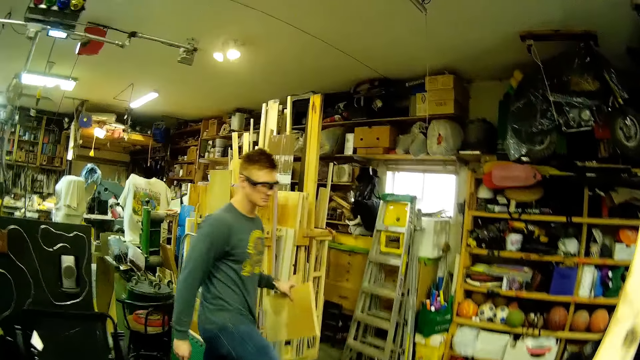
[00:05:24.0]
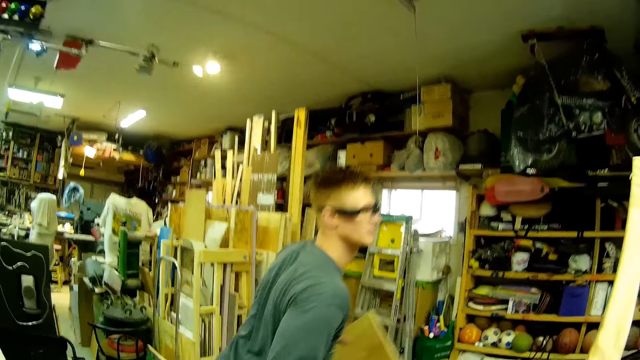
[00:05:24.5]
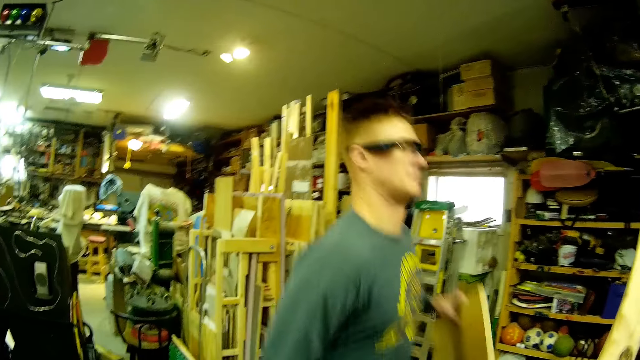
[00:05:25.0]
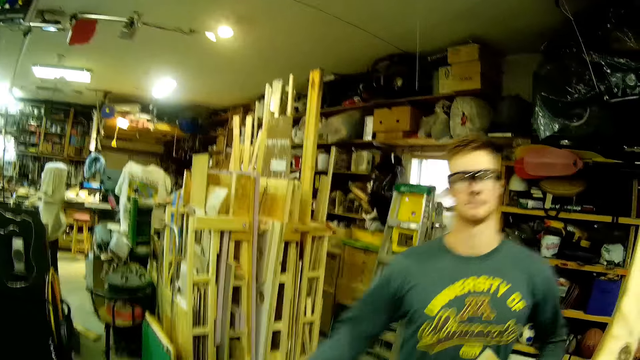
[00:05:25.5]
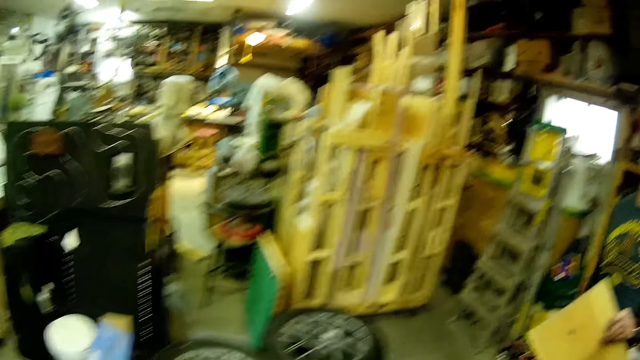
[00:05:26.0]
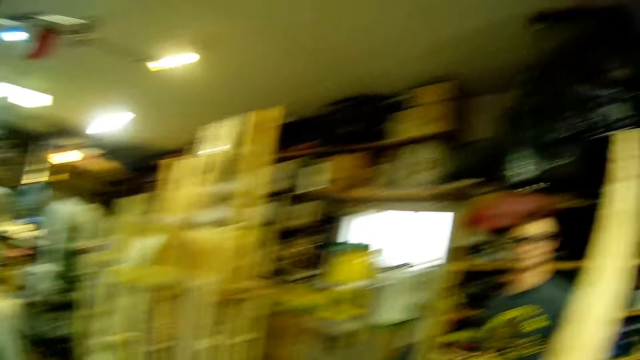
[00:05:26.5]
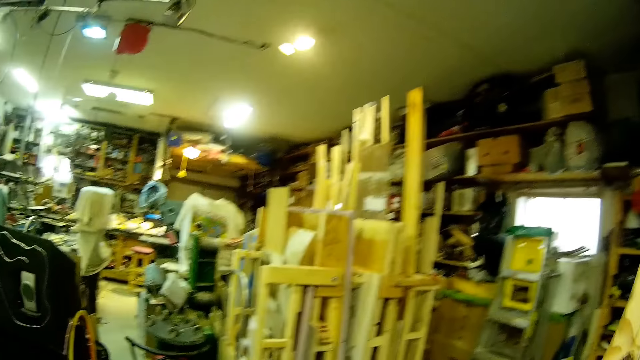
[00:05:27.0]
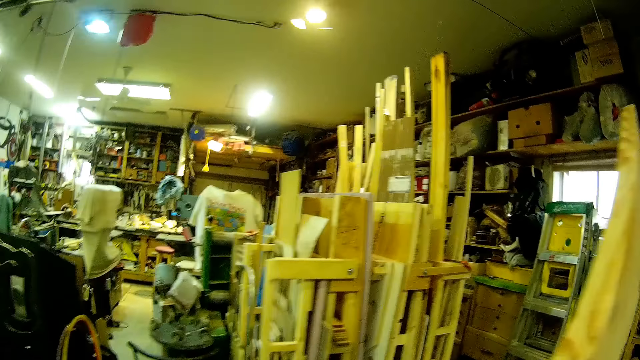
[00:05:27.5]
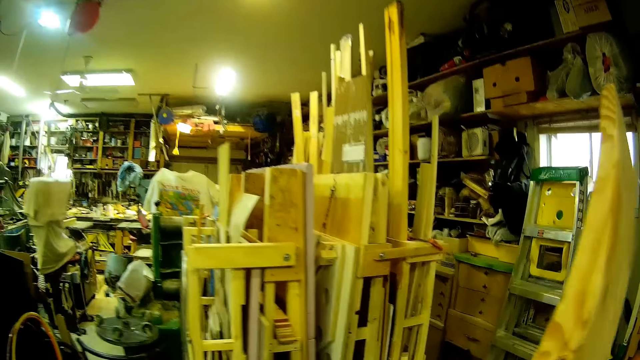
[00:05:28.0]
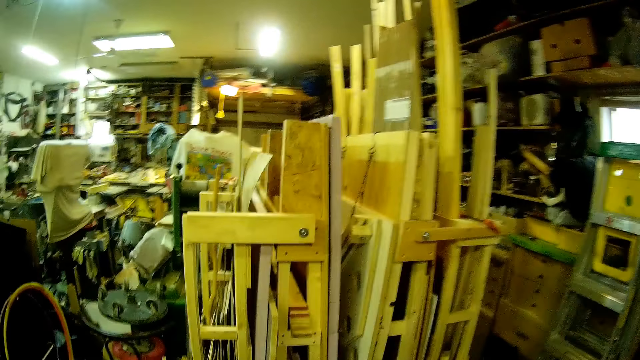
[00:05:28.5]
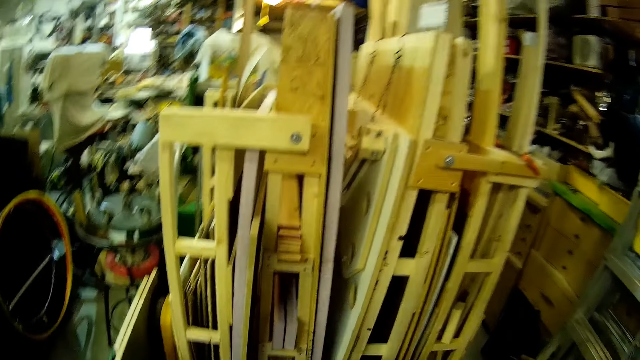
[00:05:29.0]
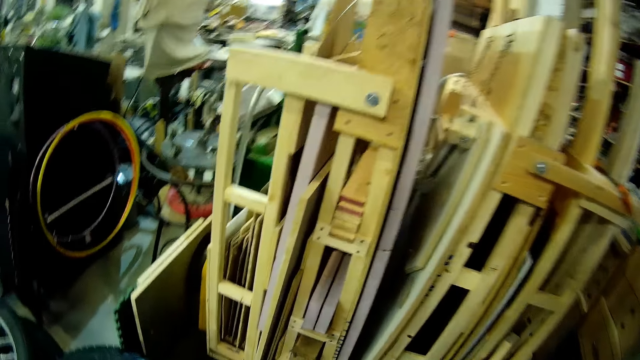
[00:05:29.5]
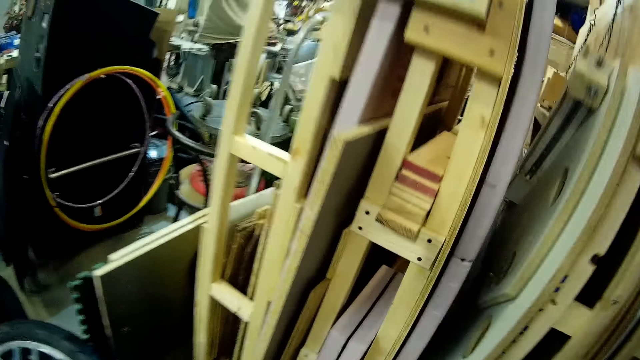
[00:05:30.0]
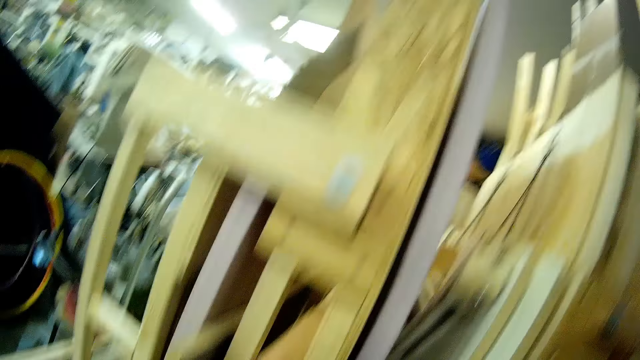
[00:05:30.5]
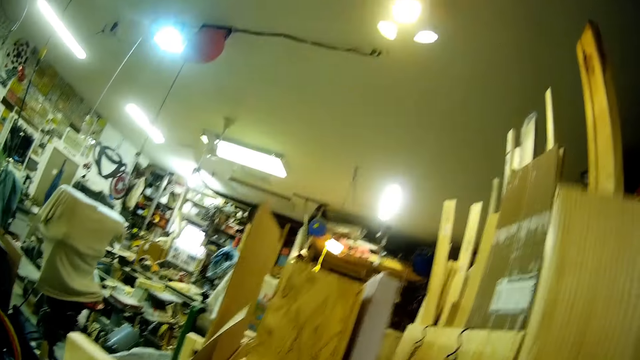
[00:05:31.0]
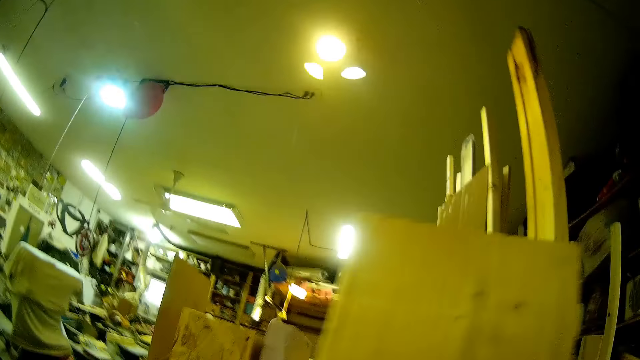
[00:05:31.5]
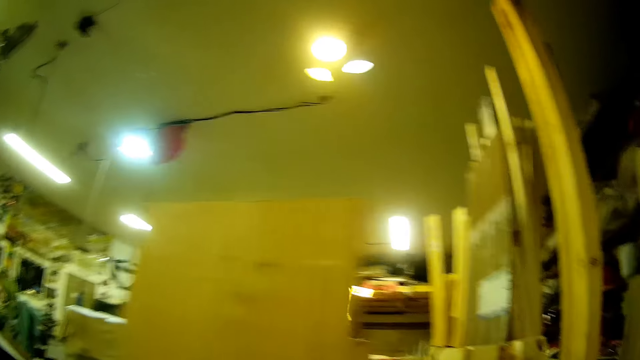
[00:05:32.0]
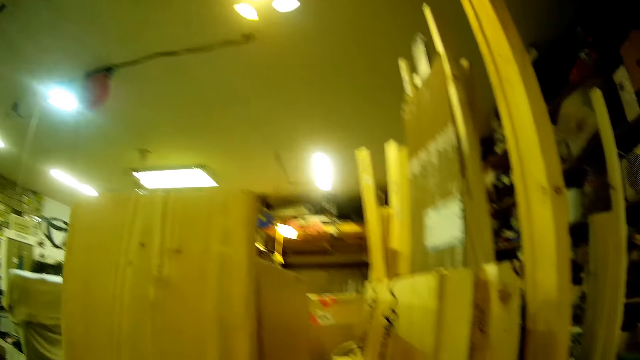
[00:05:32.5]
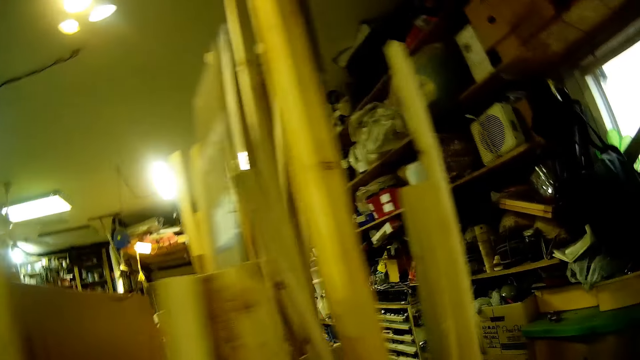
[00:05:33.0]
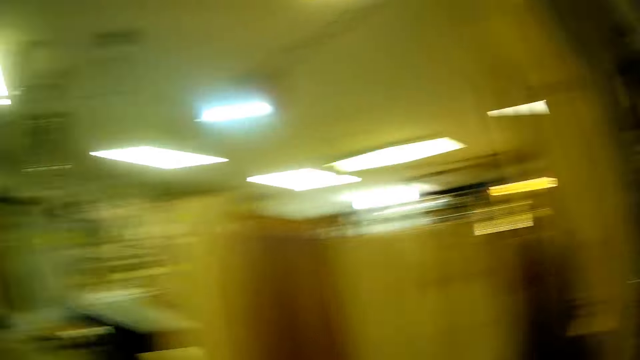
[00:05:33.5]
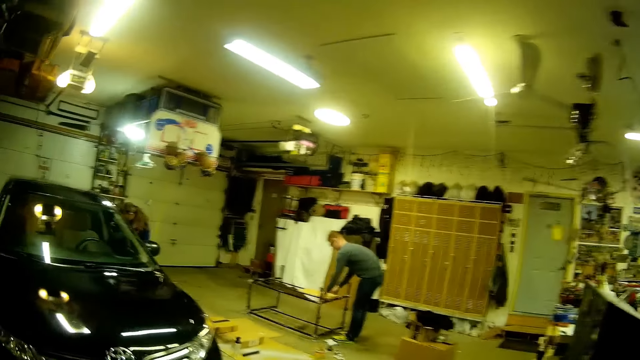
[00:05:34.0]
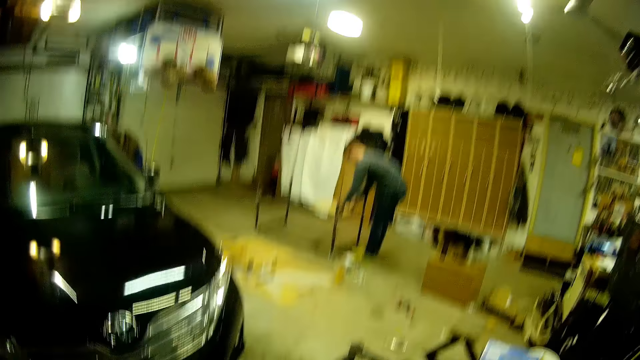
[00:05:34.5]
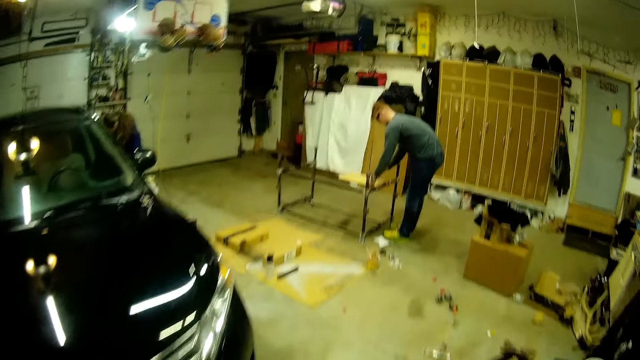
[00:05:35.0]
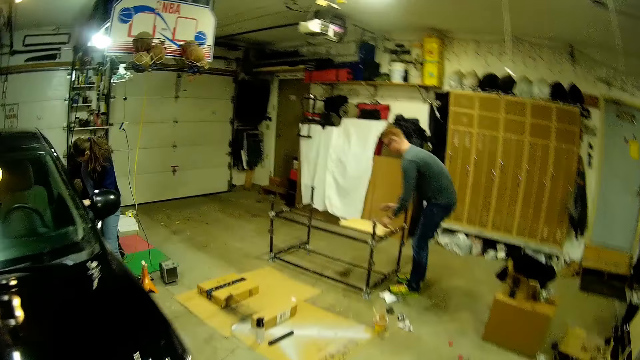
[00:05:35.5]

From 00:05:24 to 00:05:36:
A man jumps over the wheels. The man moves aside. The camera wearer makes a sound. They place the wood down. They lean the wood plank against the shelf. The man places the wood on the frame. The camera wearer moves around the workshop. The man adjusts the small wood plank on the metal stand with both hands.

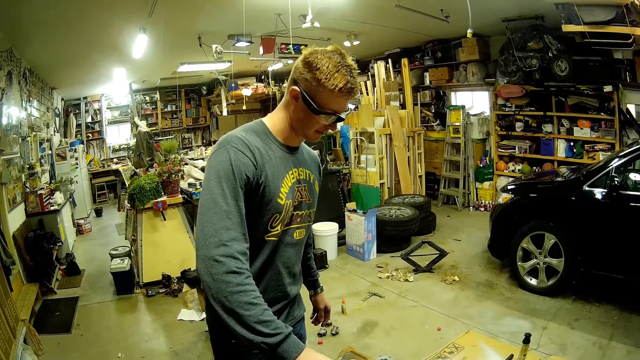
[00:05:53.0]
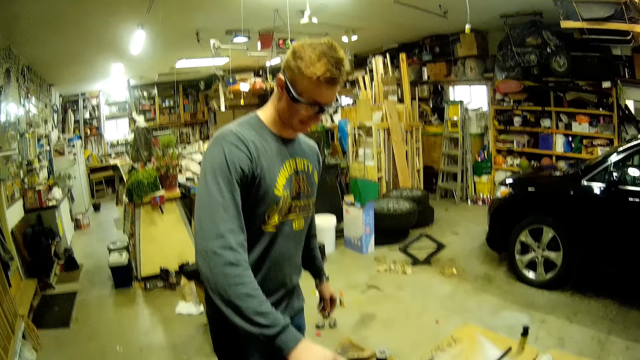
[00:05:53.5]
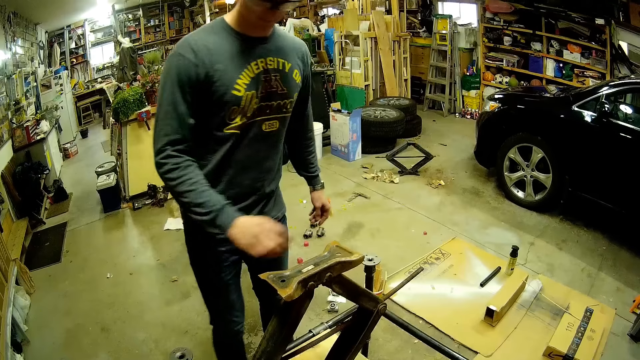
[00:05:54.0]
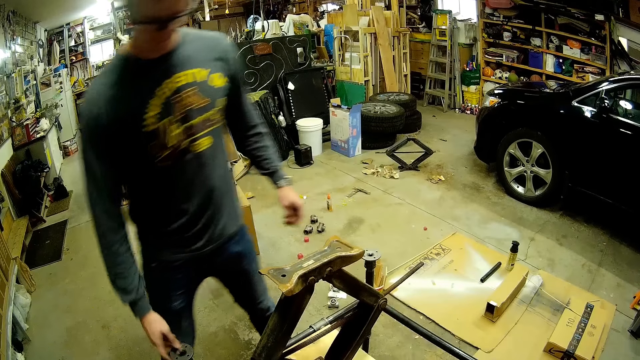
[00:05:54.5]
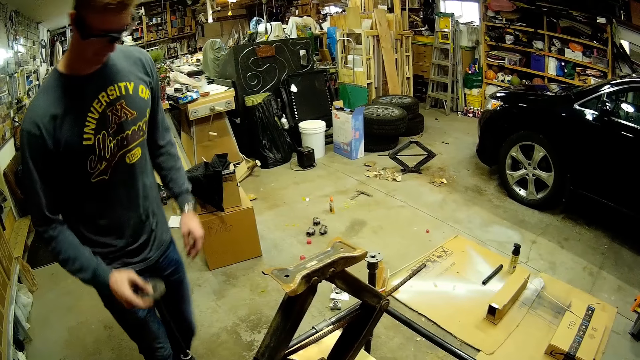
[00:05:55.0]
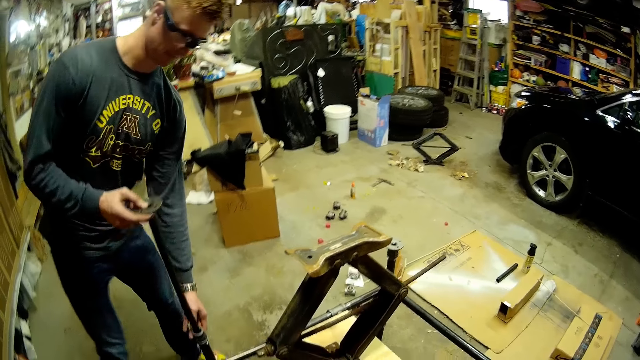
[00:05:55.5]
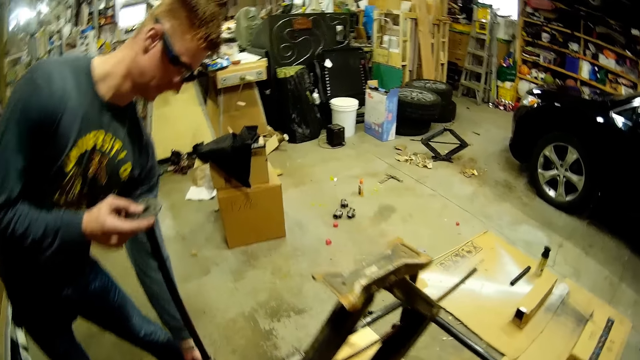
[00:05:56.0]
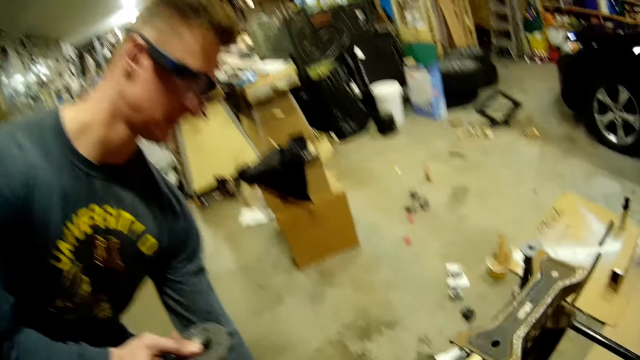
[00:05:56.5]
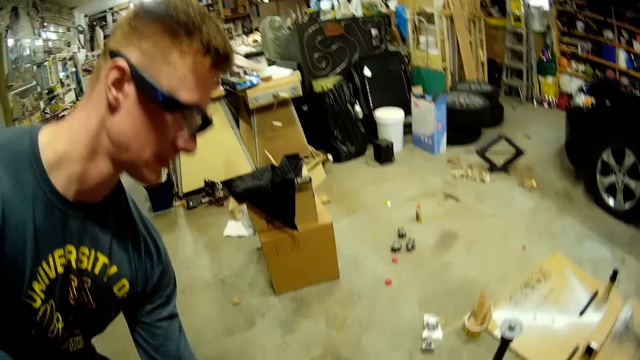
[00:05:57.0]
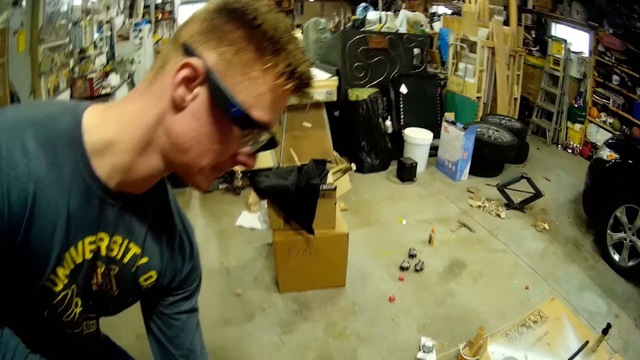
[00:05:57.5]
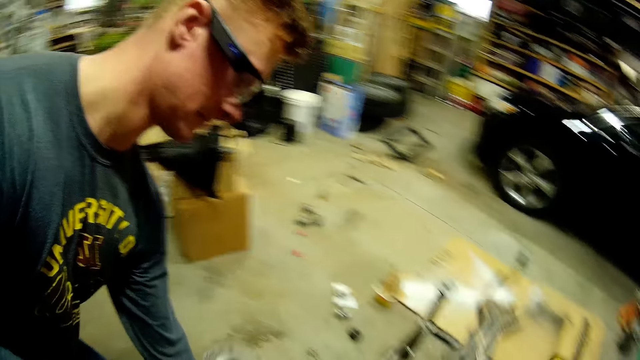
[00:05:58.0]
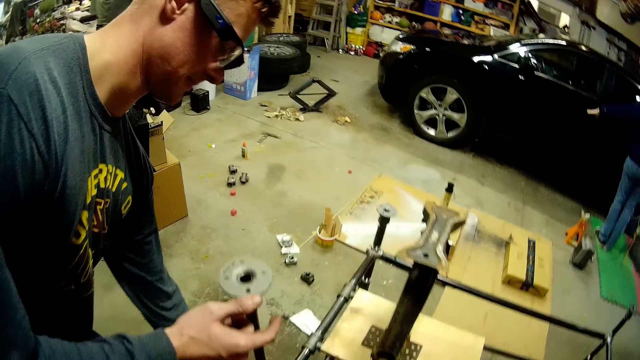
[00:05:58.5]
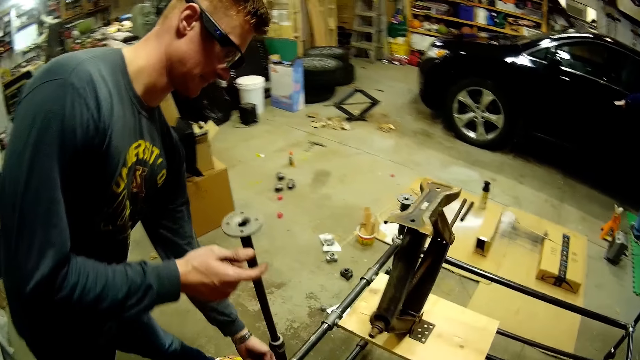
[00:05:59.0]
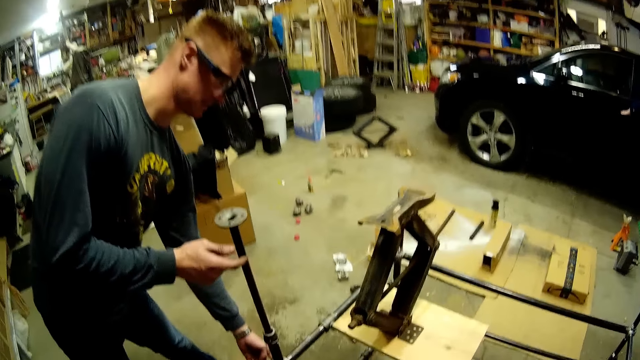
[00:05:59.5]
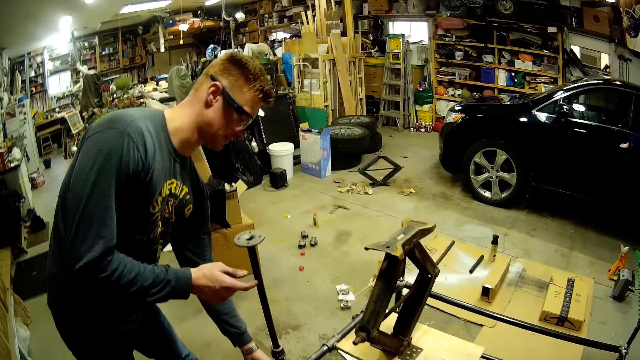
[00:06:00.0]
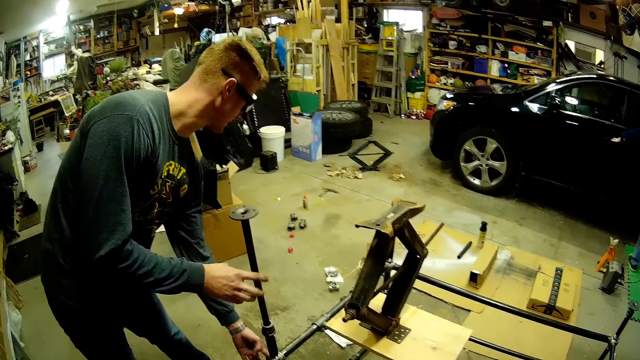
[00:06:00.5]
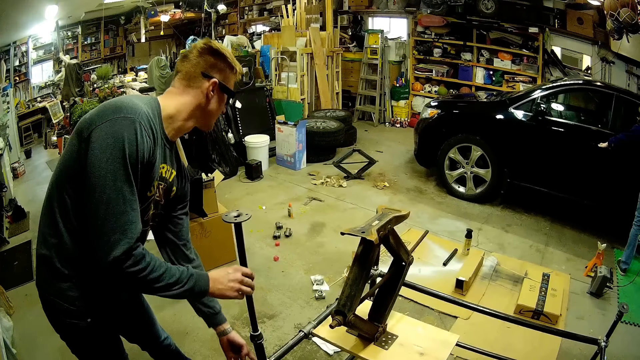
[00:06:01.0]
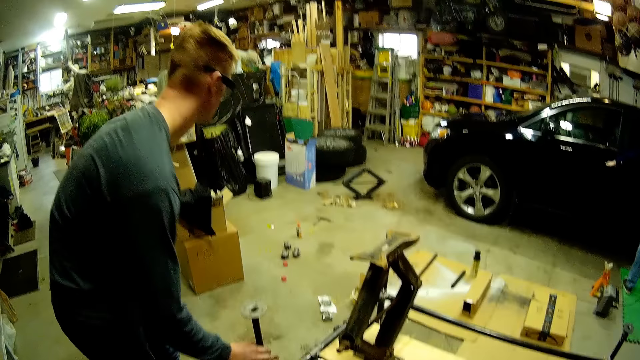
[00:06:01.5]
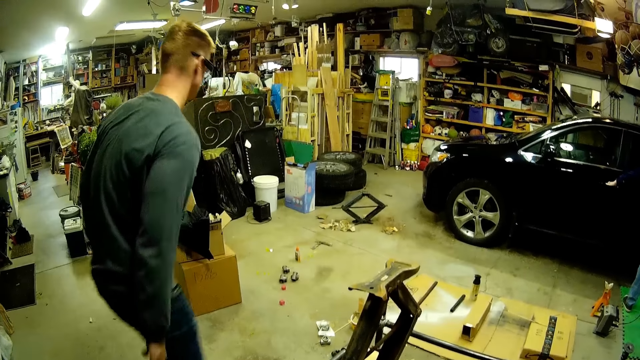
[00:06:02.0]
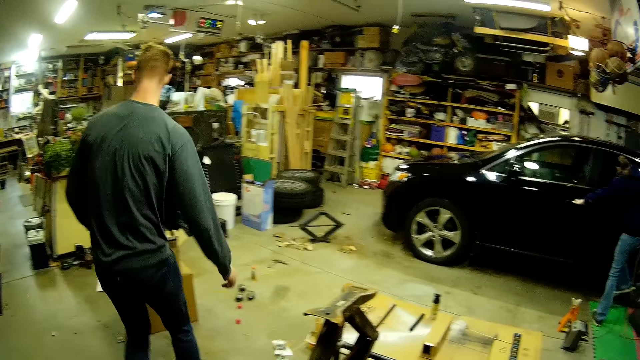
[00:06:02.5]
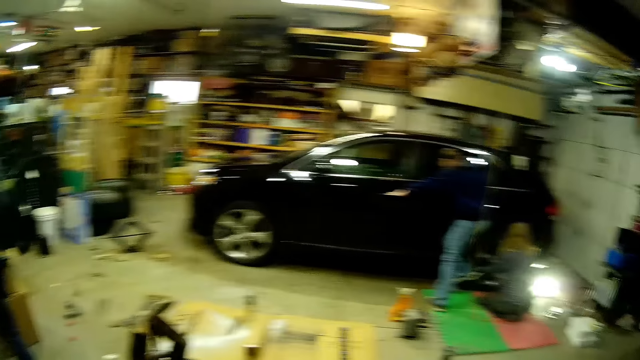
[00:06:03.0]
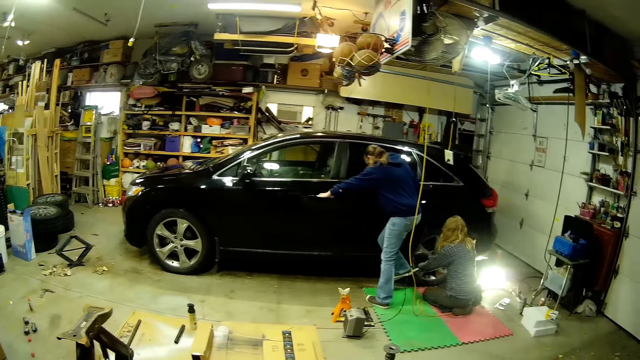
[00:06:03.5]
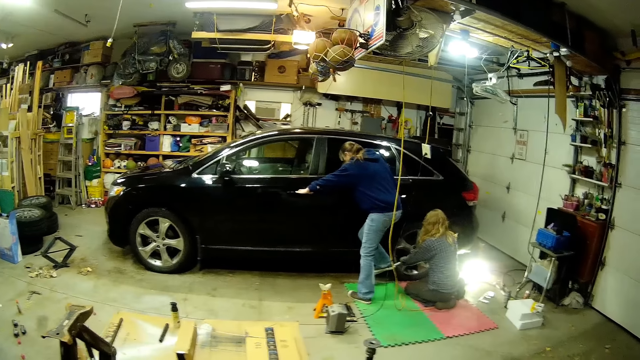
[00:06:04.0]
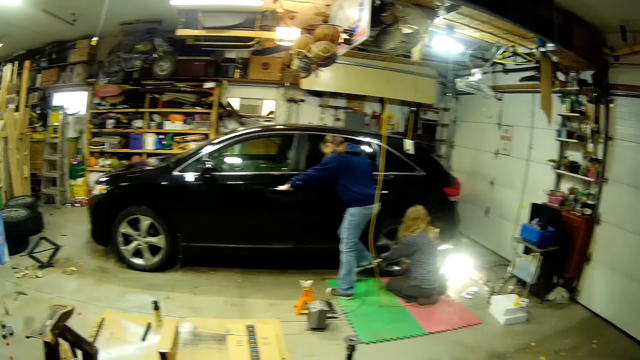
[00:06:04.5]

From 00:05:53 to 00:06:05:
A man lifts the column or metal bar of the metal stand with his right hand. The camera wearer speaks to the man. The man checks the metal bar. The man pushes down the metal bar and moves around the workshop. Two other people fix the wheel.
